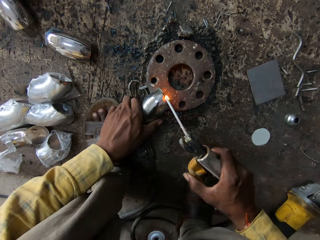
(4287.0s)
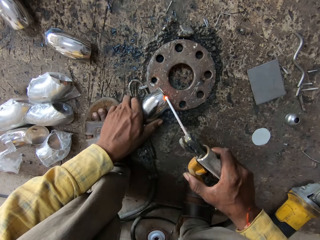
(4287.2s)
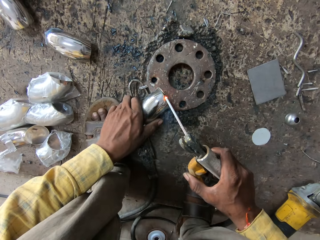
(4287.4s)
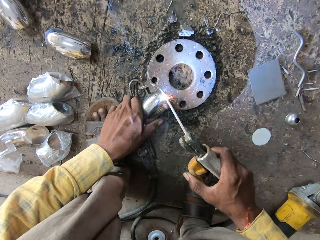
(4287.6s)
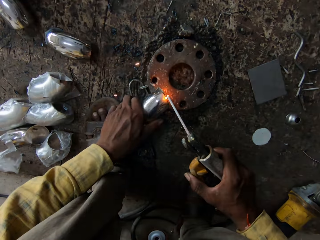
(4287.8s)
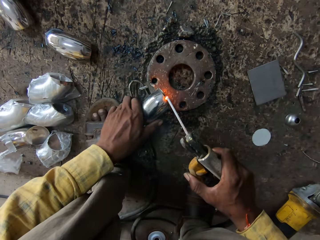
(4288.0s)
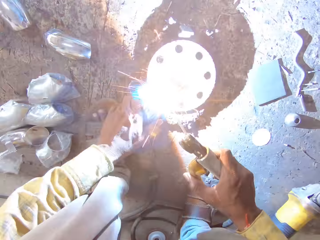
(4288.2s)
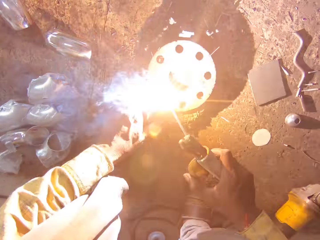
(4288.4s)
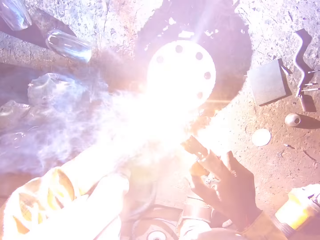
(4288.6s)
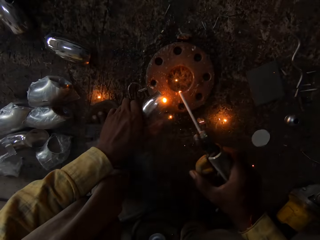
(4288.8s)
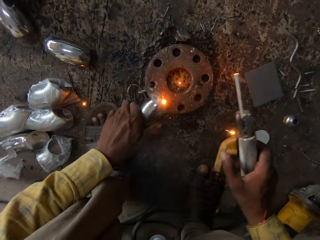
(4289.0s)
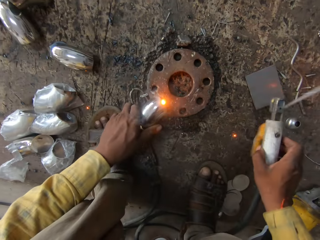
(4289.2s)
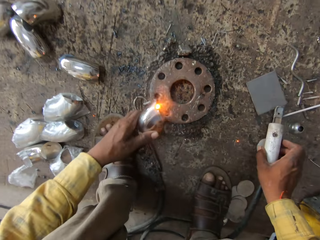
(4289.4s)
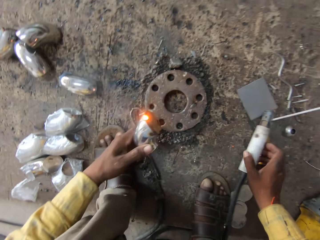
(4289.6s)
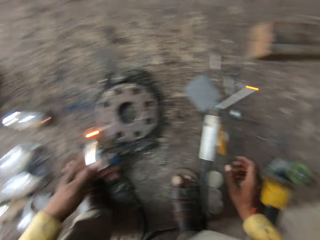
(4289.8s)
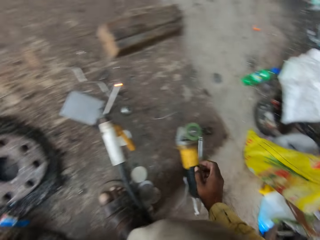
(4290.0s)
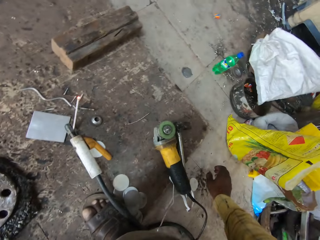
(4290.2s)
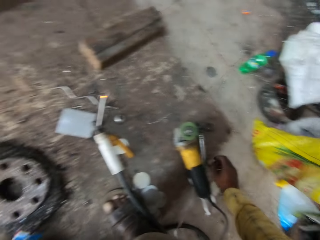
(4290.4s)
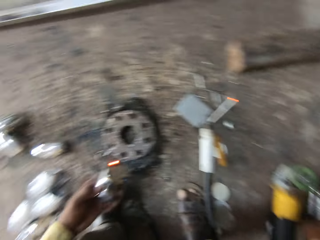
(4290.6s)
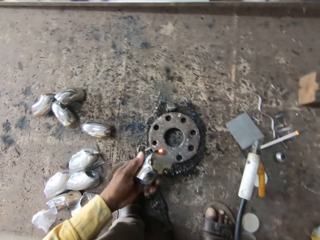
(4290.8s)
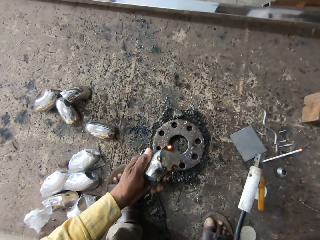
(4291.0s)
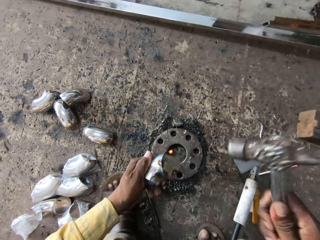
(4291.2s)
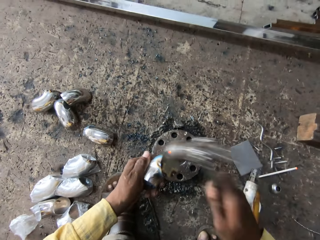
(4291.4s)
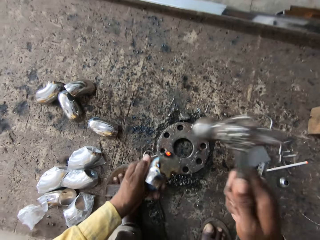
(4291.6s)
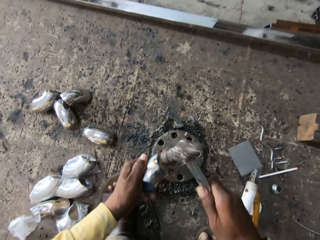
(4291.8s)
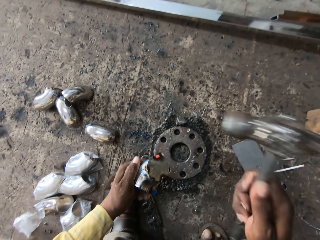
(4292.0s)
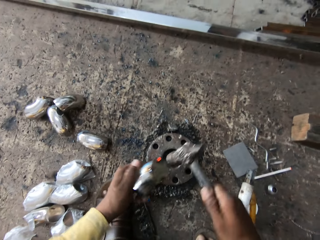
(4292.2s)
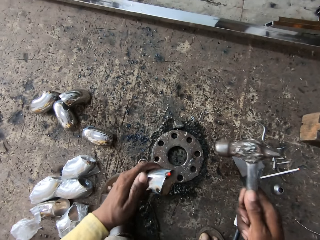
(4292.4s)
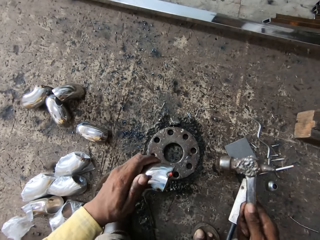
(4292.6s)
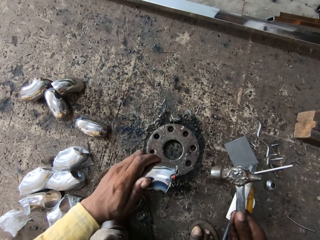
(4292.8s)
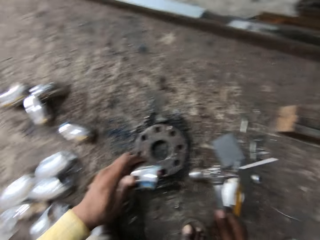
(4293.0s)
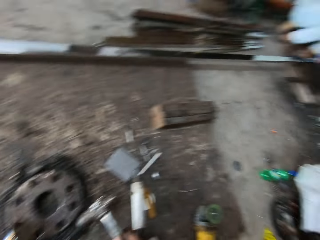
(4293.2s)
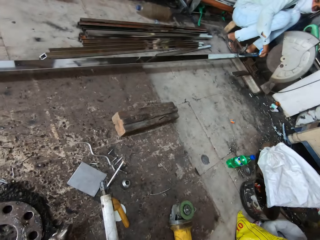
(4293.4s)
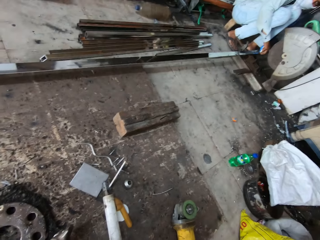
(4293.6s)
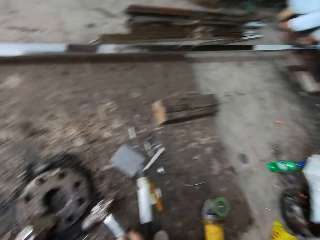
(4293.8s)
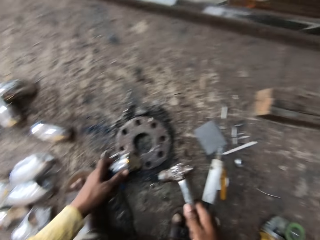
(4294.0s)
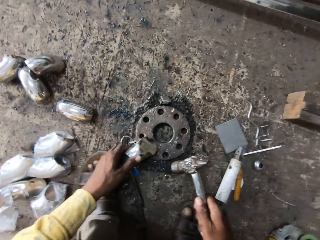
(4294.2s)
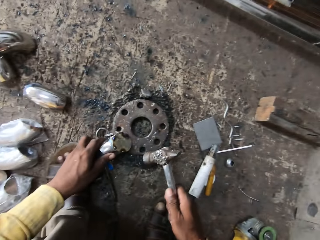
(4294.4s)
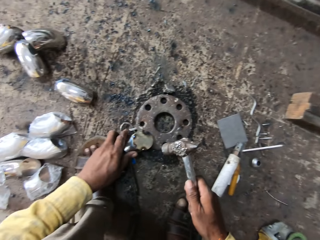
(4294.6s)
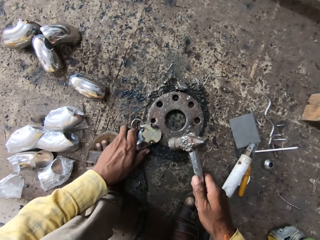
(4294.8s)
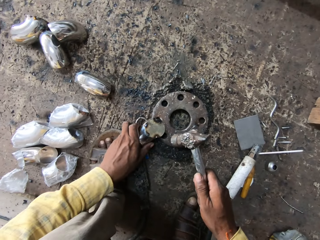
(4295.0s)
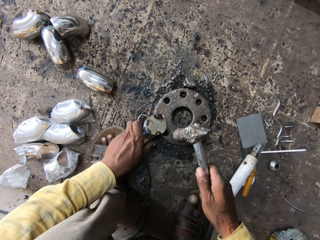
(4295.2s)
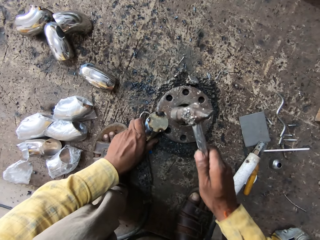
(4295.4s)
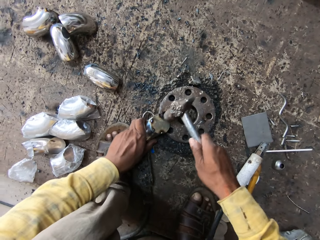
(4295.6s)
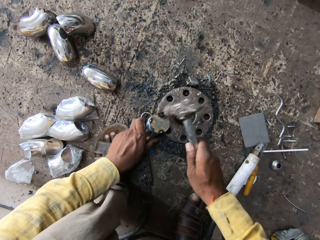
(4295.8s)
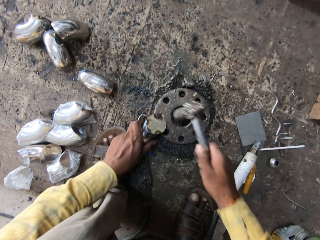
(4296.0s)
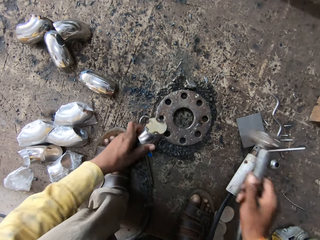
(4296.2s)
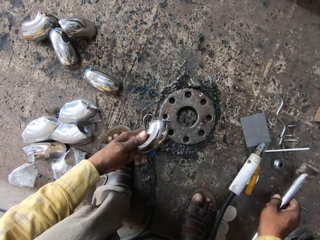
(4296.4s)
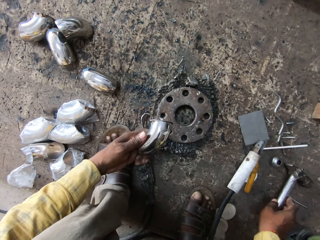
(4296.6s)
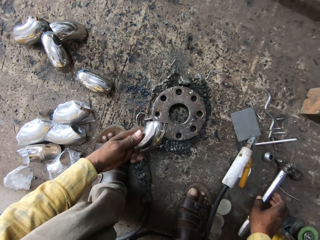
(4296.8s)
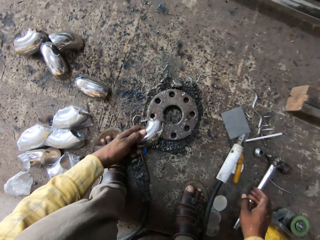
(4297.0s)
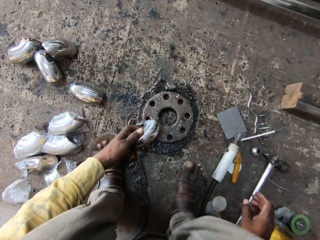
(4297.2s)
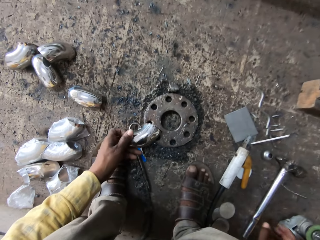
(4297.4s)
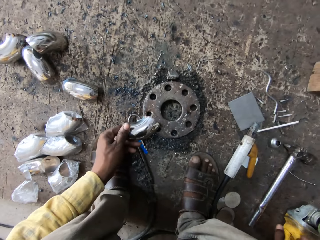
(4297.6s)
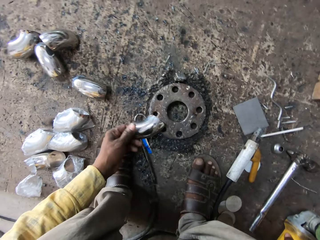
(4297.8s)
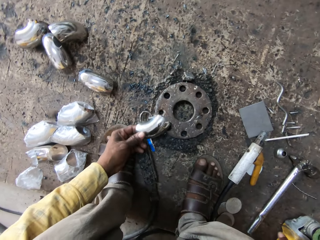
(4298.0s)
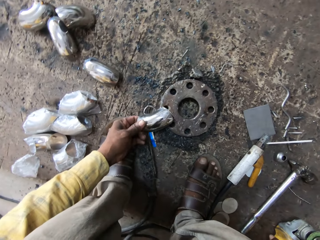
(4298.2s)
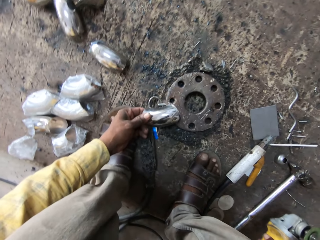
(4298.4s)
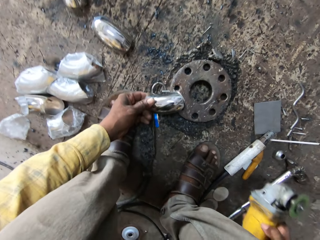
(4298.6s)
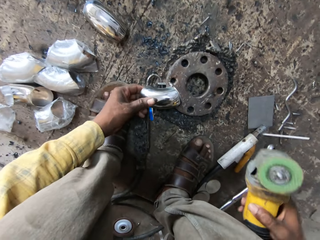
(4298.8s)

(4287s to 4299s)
The camera wearer drops the welding torch. They pick up the ball pein hammer and hit on the metal part. They touch the hammer. They look around. They touch the hammer. They drop the hammer.

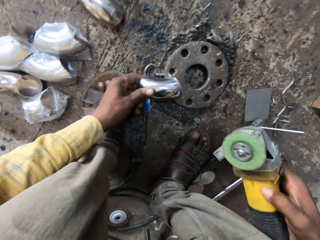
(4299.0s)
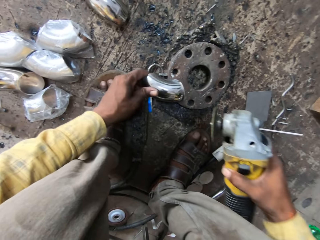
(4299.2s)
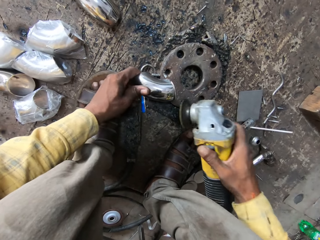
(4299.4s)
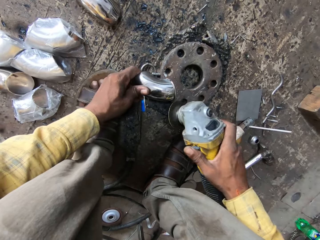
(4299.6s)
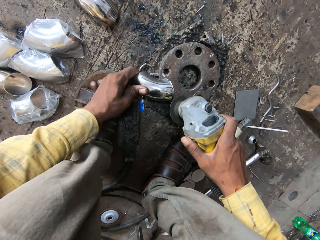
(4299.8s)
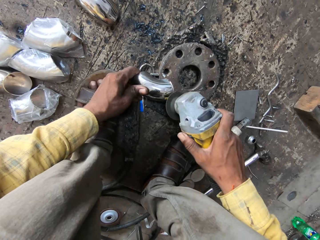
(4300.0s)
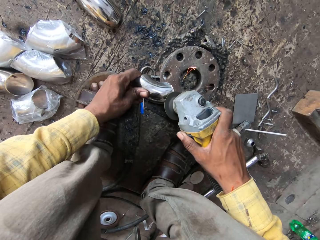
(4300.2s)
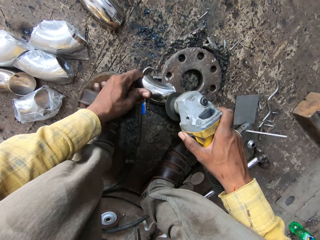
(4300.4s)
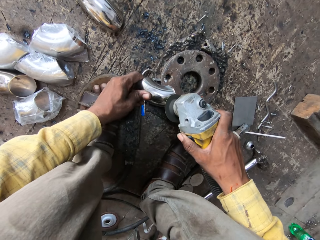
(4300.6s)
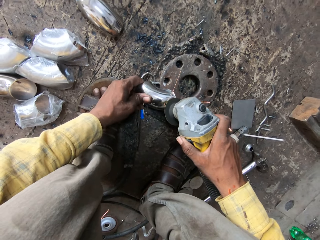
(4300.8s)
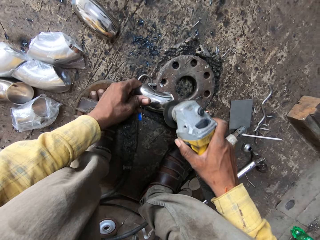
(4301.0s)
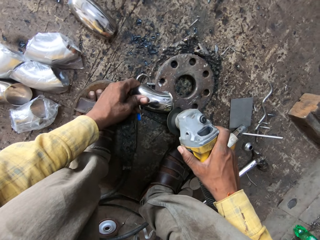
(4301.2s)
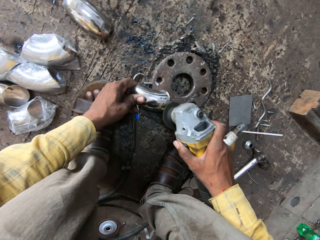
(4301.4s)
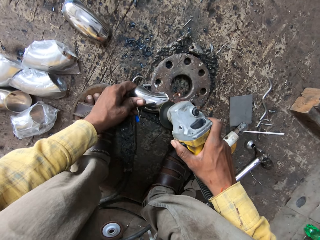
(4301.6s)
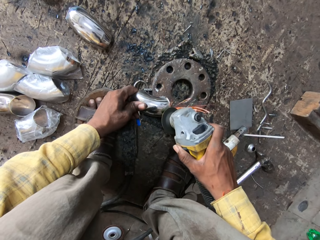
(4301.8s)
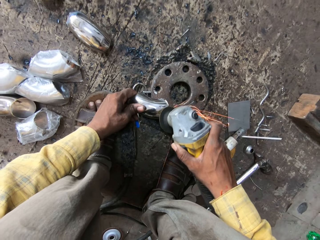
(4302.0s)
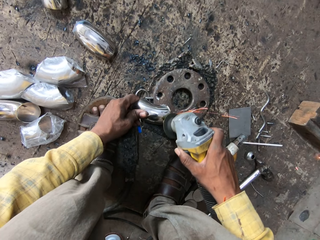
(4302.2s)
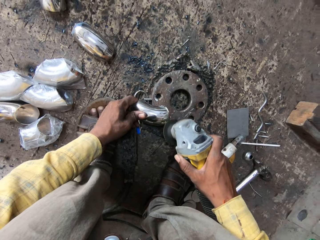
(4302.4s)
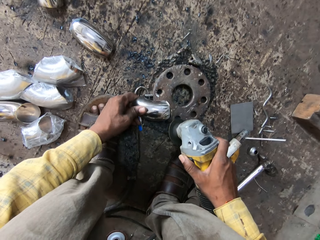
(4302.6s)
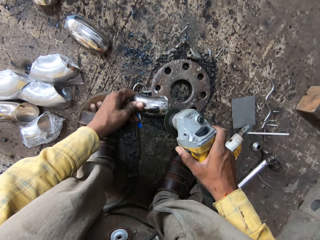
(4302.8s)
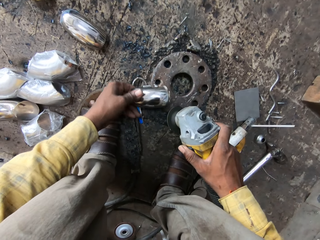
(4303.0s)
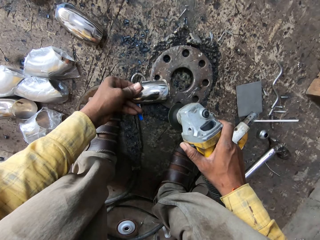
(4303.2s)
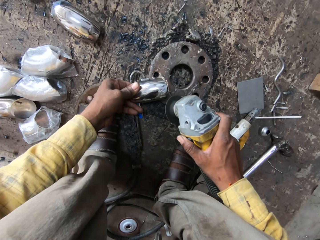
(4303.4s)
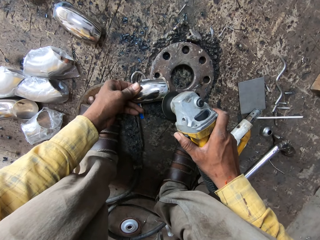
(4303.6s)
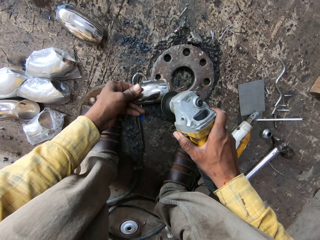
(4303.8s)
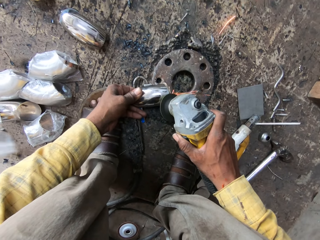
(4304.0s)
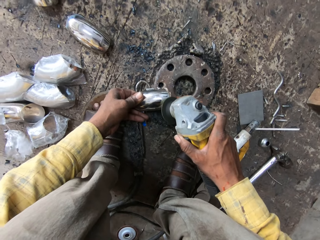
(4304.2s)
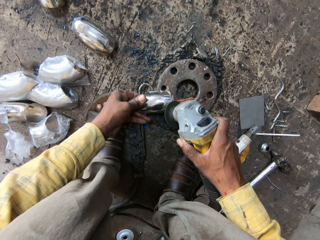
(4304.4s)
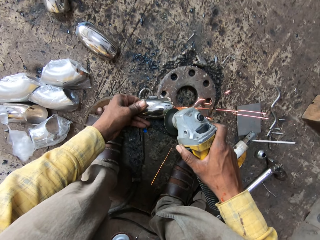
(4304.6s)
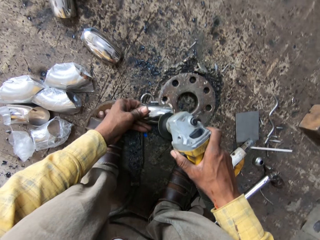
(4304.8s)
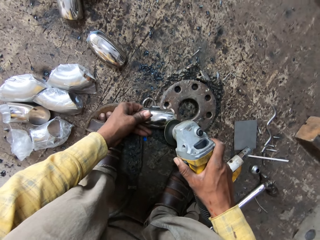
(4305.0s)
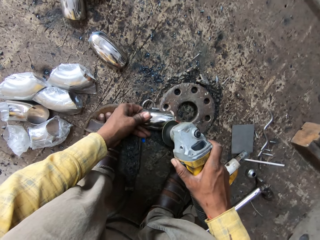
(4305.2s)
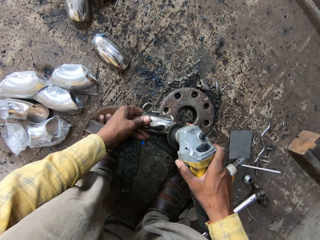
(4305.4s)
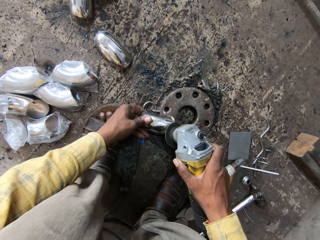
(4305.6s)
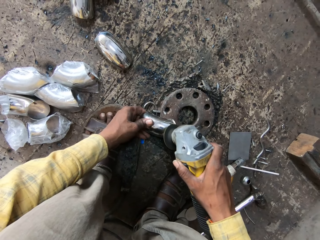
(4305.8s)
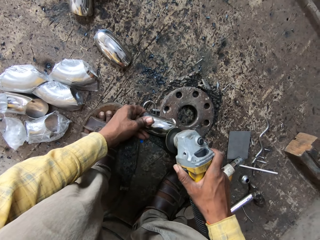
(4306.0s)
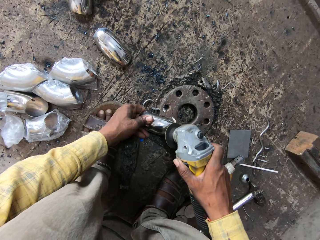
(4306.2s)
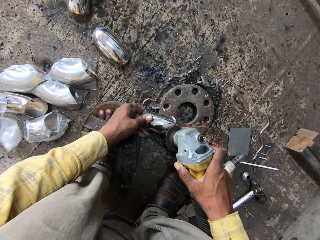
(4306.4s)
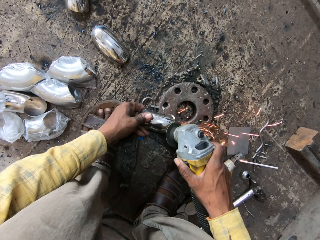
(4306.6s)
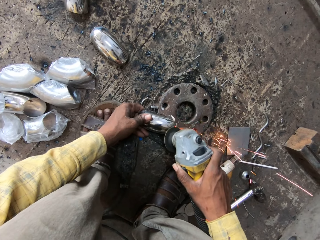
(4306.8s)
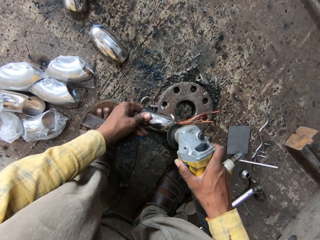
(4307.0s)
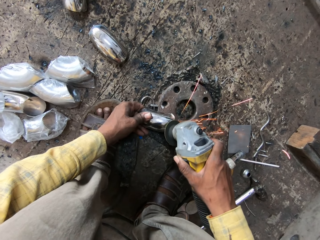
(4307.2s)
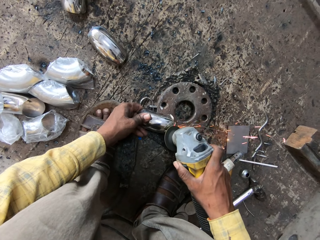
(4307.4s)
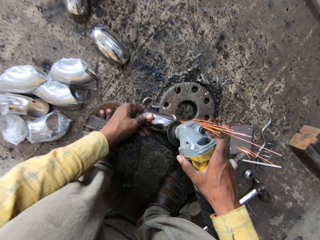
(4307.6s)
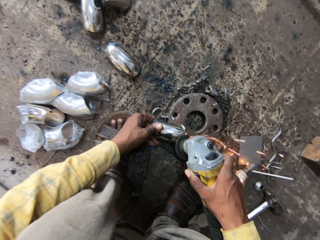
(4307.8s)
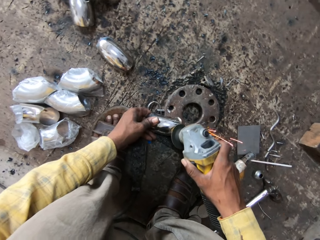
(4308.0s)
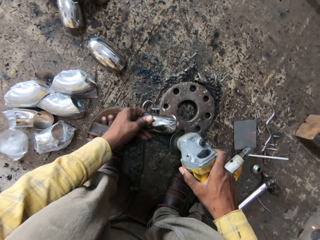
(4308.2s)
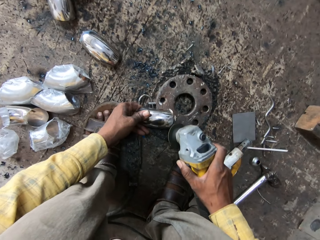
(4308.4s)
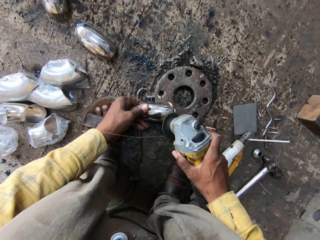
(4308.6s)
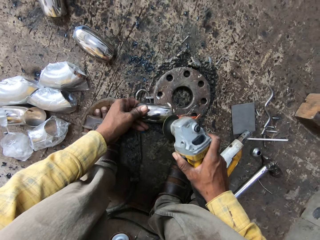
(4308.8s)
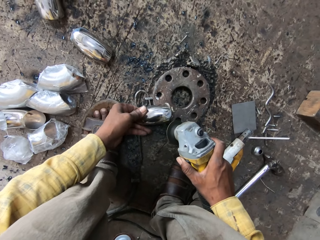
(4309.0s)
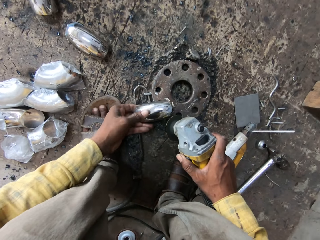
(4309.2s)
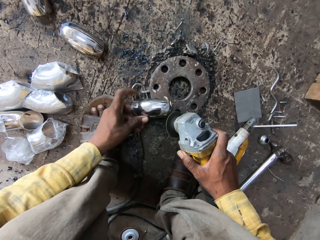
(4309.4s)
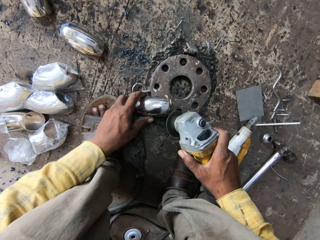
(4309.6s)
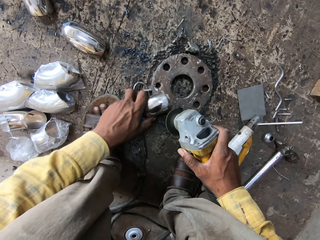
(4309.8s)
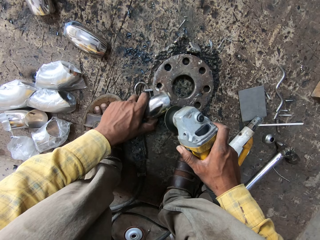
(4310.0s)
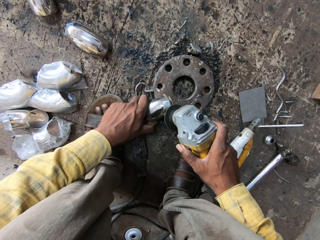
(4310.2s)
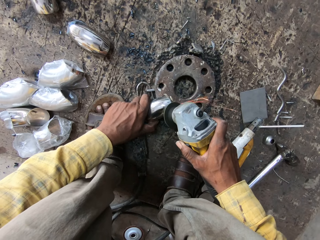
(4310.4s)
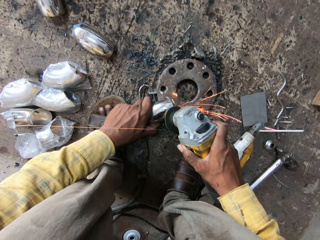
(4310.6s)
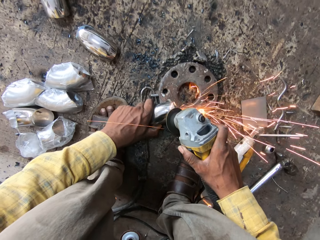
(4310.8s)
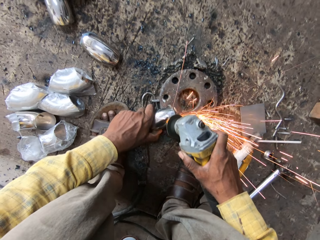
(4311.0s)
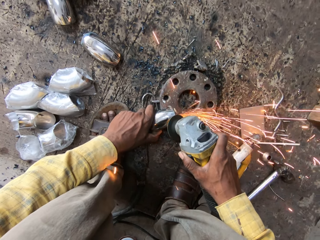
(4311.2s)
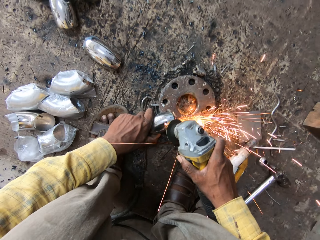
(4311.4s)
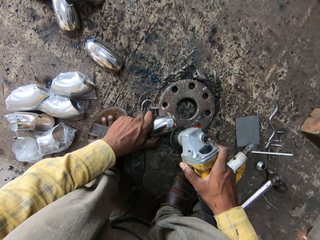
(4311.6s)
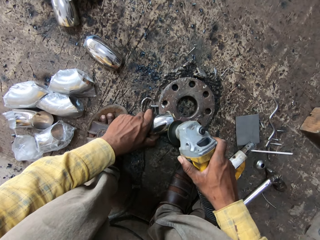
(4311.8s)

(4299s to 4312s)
The camera wearer holds the grinder. They sharpen something and grind on the metal part.
